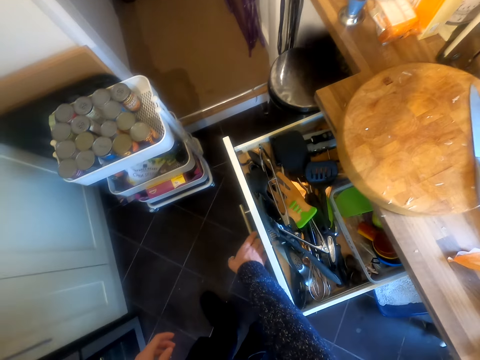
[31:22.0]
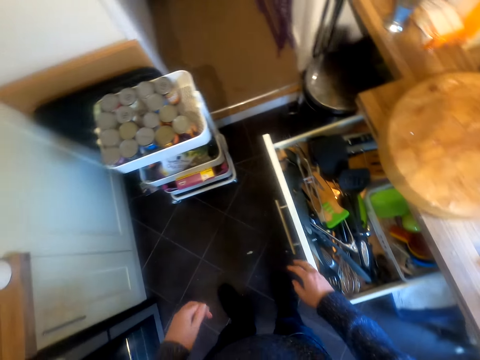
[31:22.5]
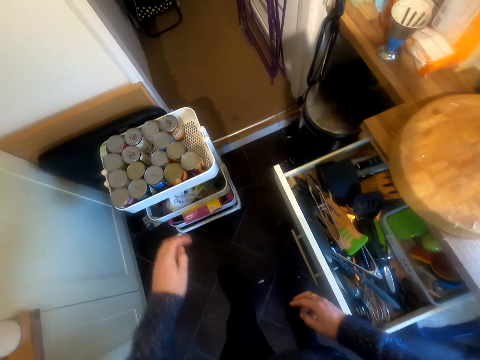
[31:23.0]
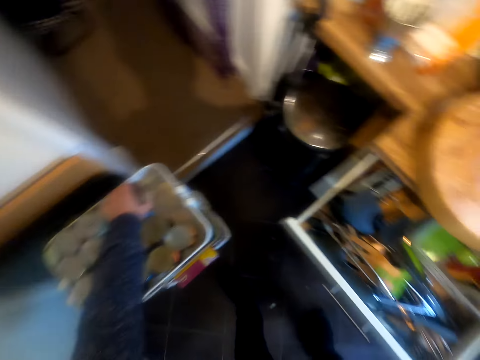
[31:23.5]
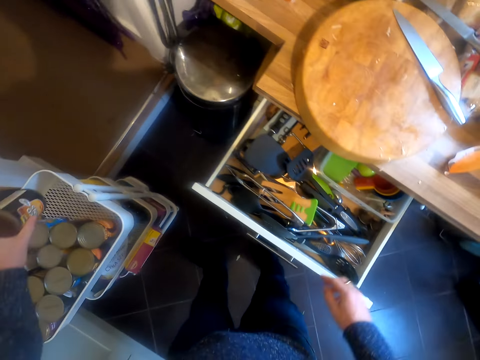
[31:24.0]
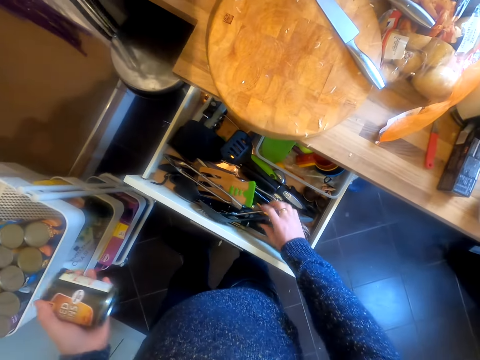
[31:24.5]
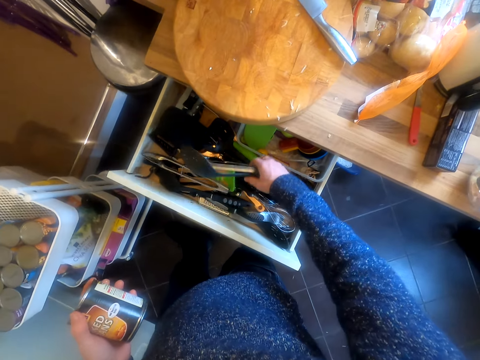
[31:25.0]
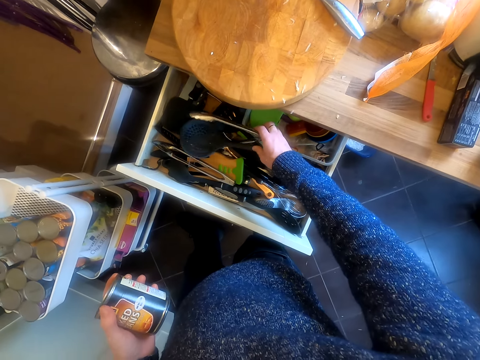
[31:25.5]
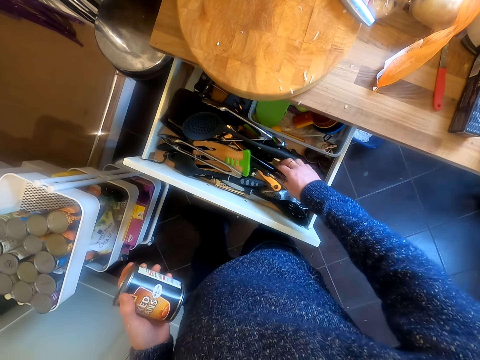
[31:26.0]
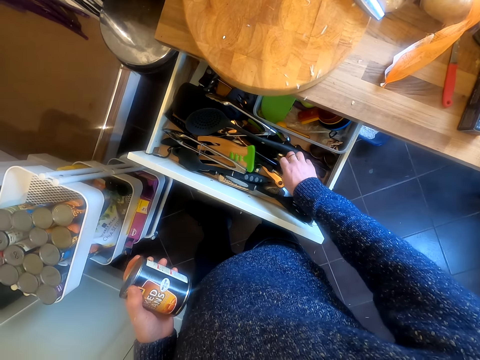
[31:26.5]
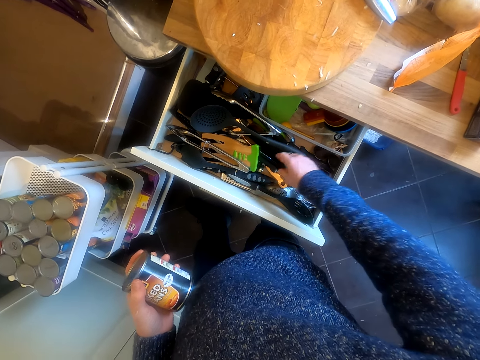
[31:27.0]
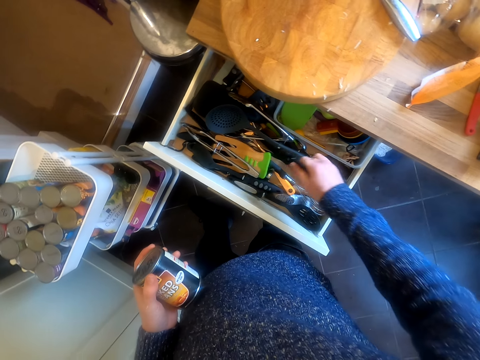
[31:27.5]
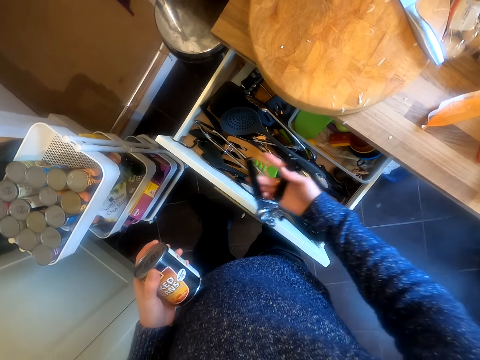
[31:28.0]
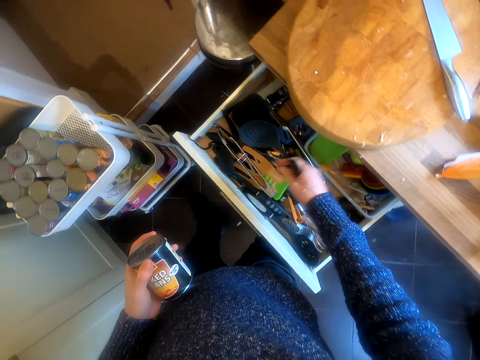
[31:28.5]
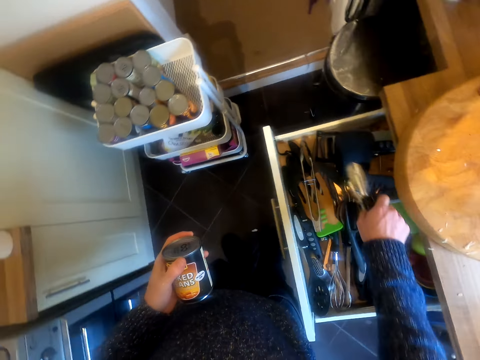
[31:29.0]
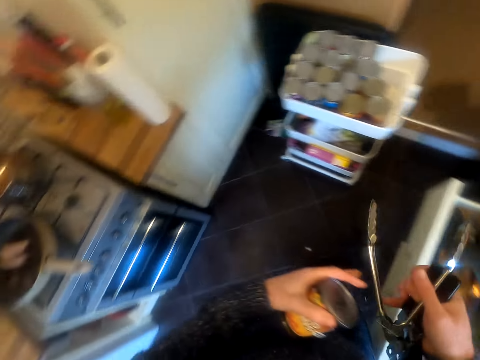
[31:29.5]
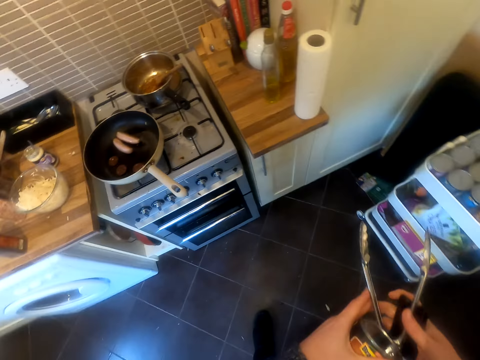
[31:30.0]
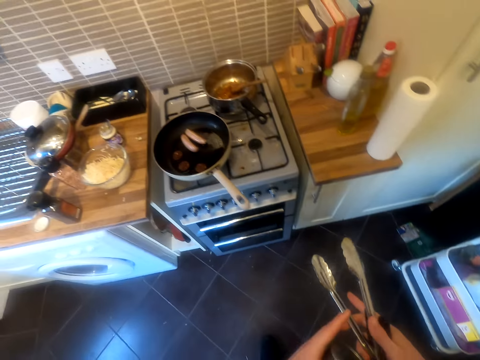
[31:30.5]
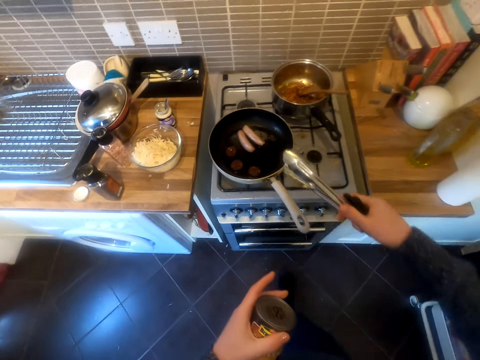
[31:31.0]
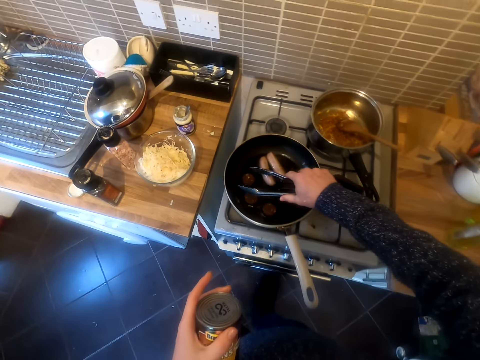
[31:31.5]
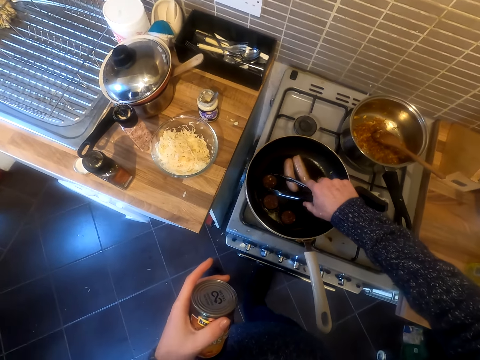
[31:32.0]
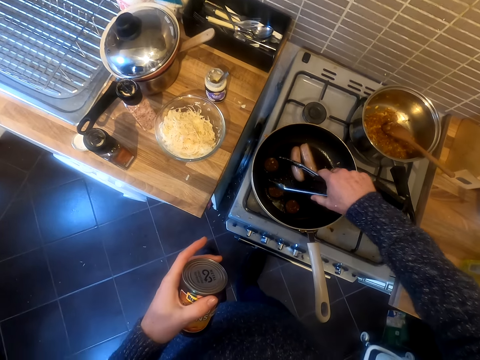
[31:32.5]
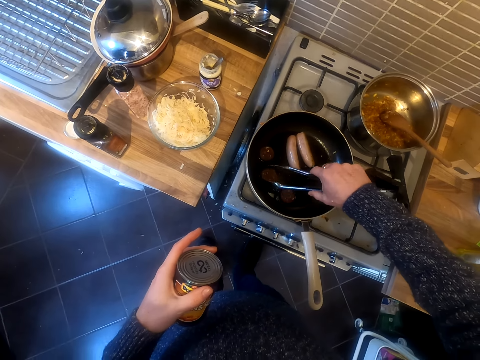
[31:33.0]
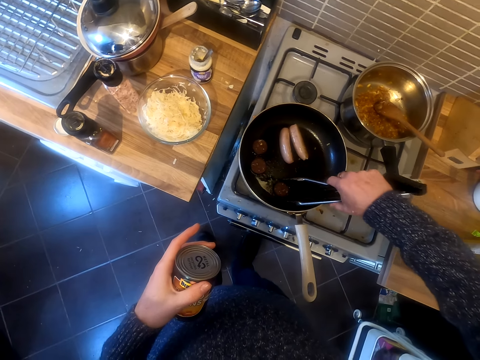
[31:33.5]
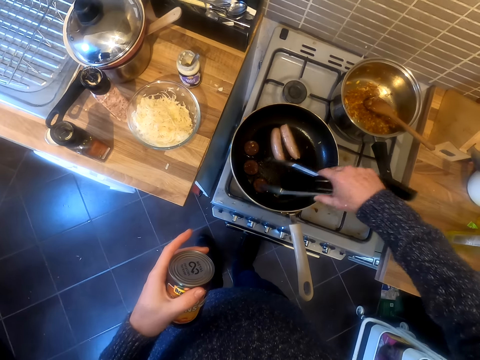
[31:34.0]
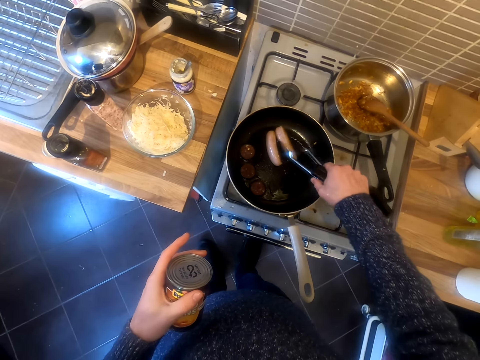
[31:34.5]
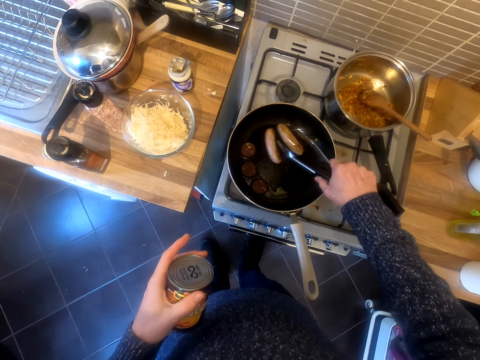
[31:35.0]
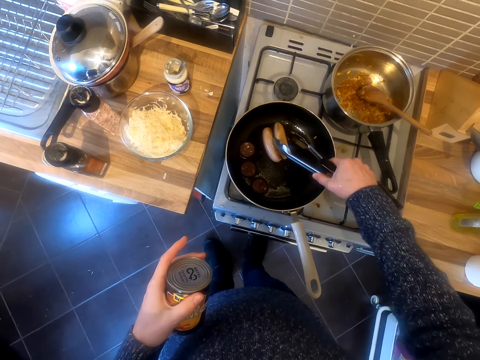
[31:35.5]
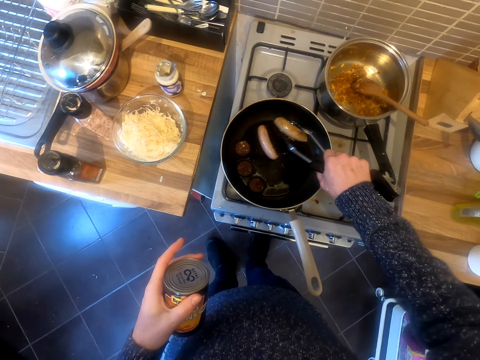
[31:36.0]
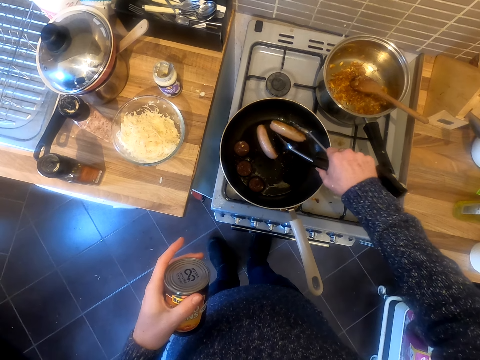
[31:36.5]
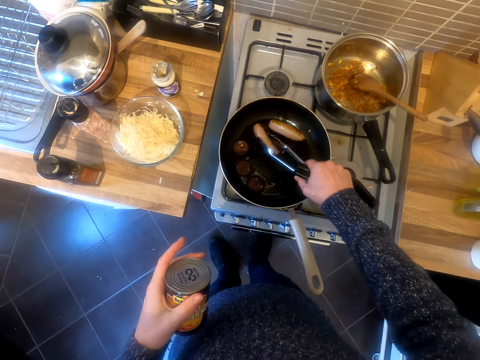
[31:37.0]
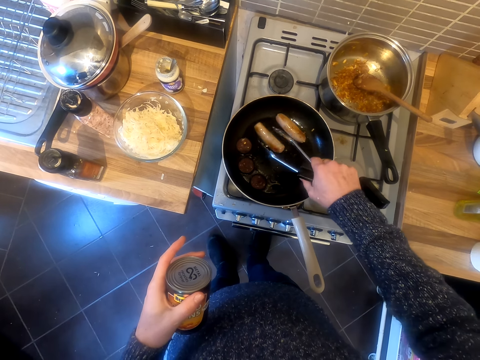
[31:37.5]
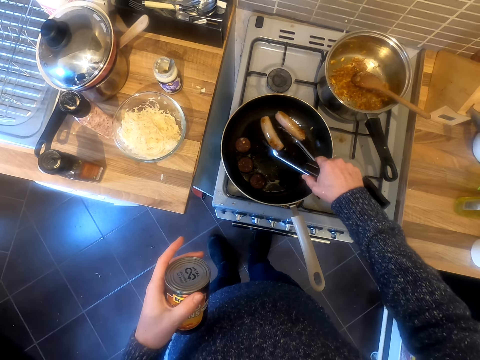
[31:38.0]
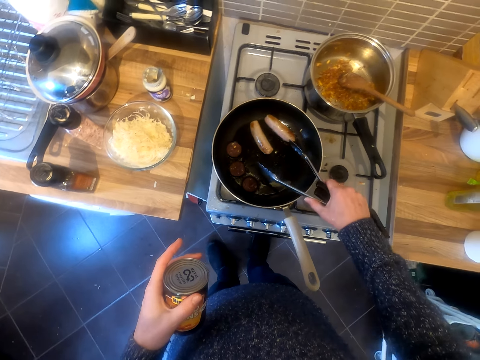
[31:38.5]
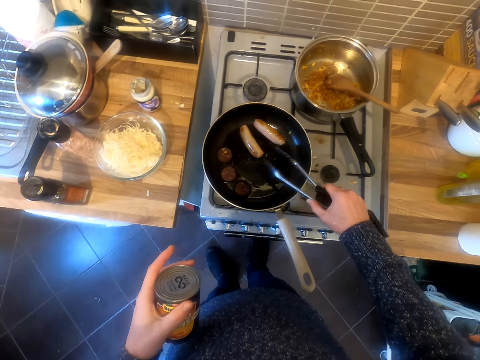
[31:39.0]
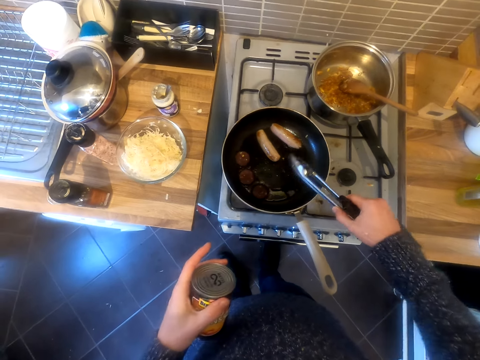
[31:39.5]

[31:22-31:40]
The camera wearer opens a drawer. They pick up a can. They check the drawer. They pick up something from the drawer. They pick up a cooking tong. They scoop the sausages. They prepare the sausage. They turn the sausage with the tong.

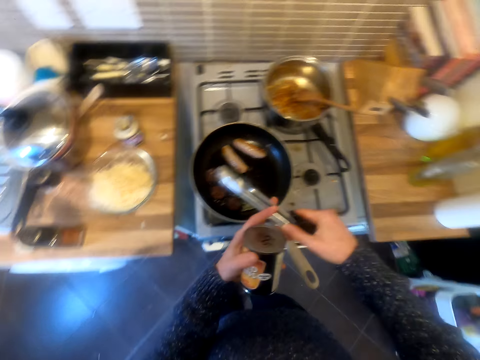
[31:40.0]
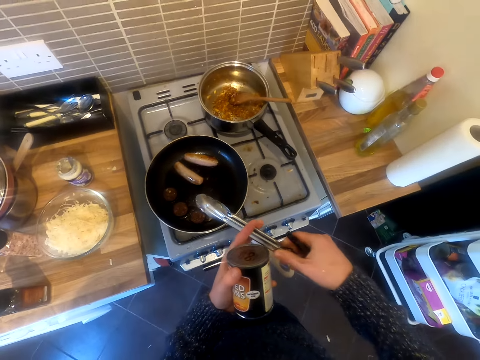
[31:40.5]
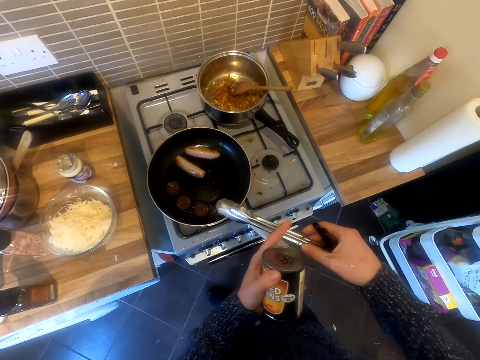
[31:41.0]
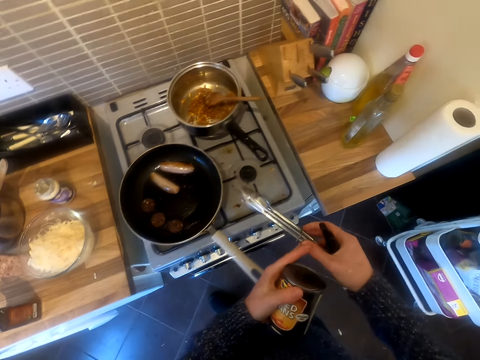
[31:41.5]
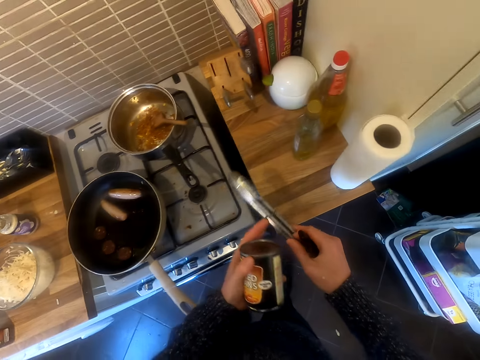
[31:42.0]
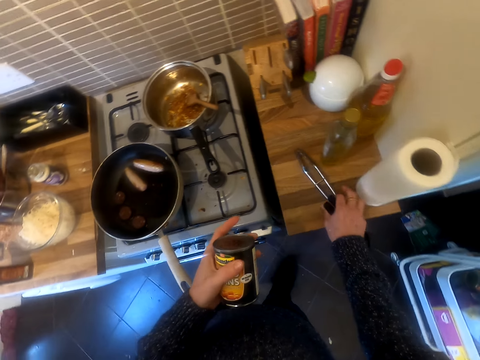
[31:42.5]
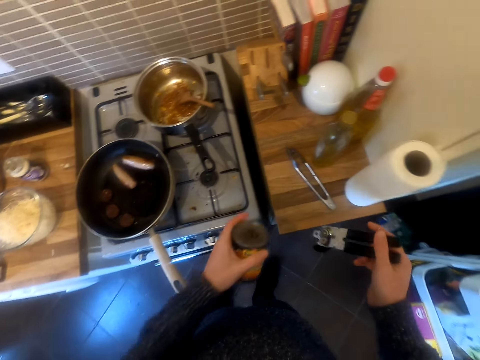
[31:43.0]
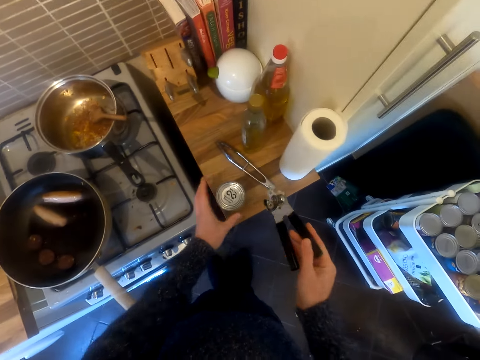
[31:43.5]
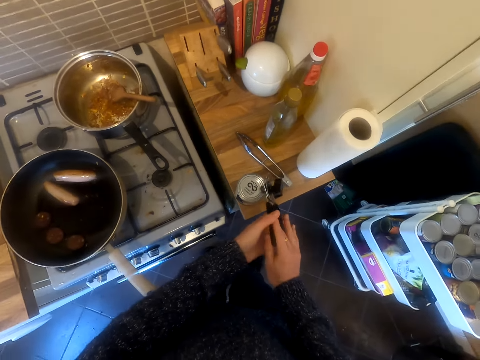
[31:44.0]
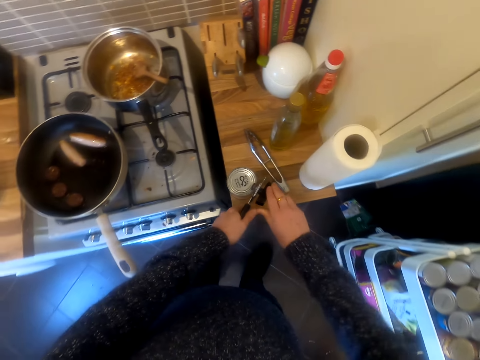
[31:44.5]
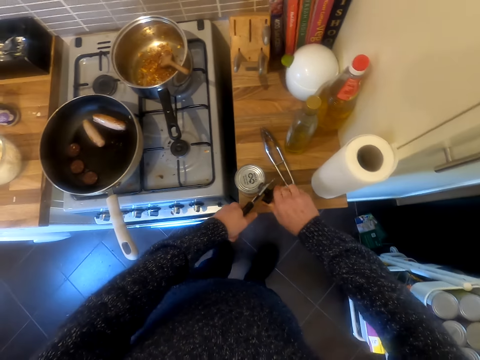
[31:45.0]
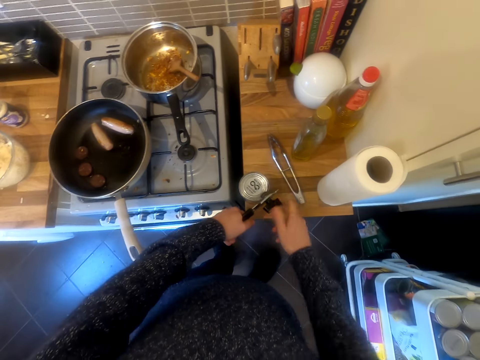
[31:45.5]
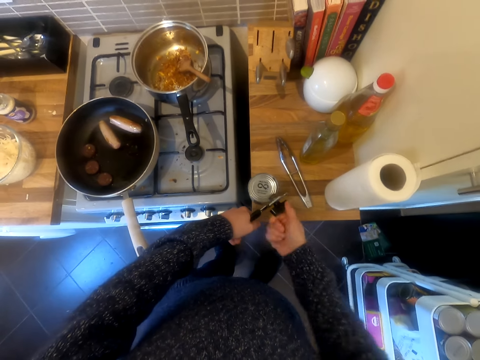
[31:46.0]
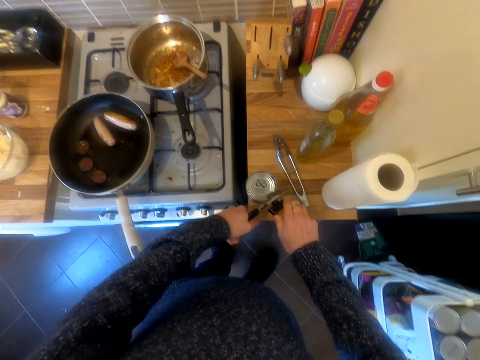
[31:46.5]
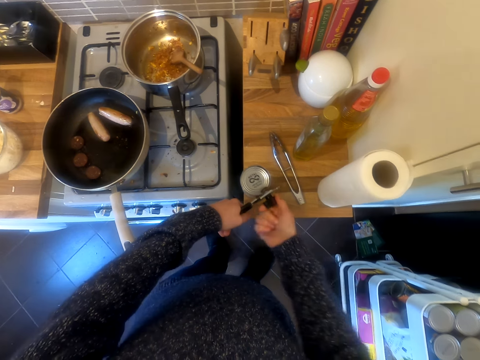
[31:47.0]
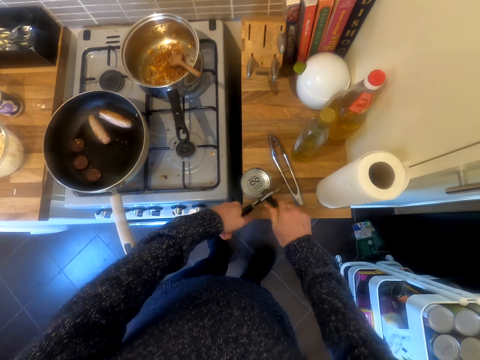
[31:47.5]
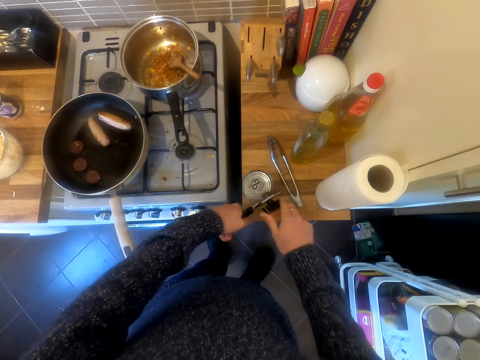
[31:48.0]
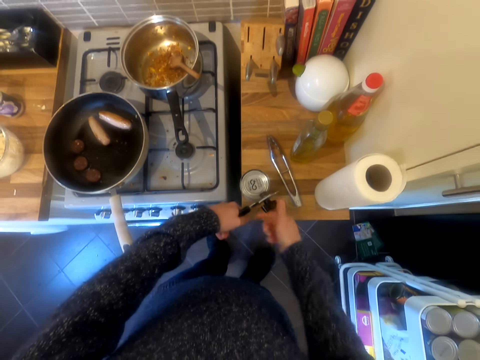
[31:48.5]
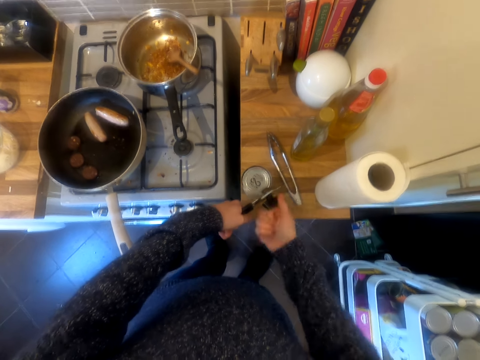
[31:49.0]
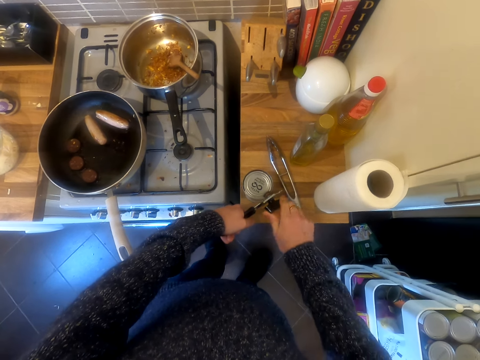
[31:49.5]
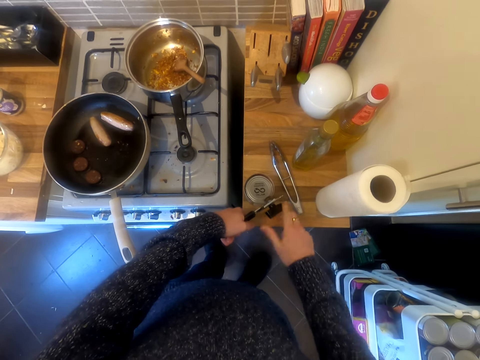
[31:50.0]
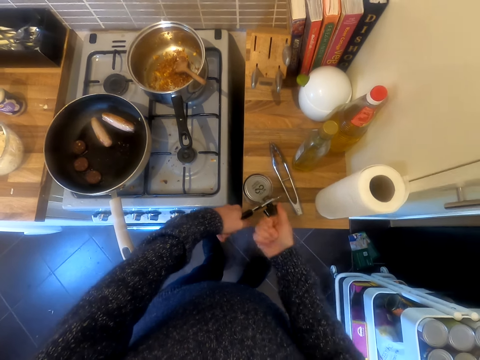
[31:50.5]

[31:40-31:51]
The camera wearer puts the cooking tong on the sink table. They open the can.
